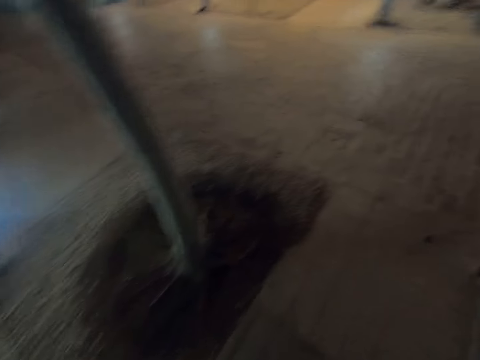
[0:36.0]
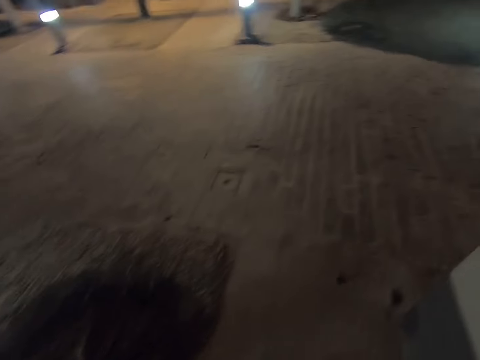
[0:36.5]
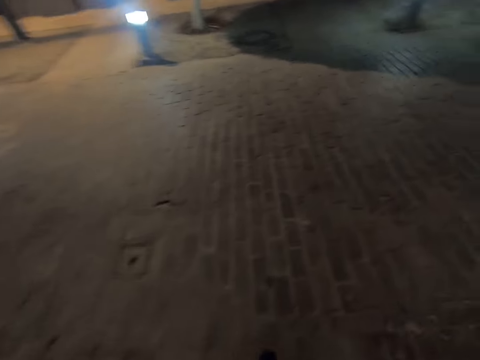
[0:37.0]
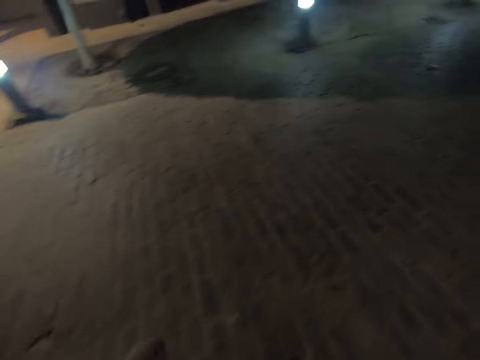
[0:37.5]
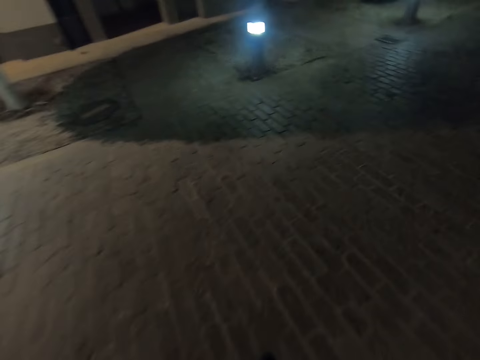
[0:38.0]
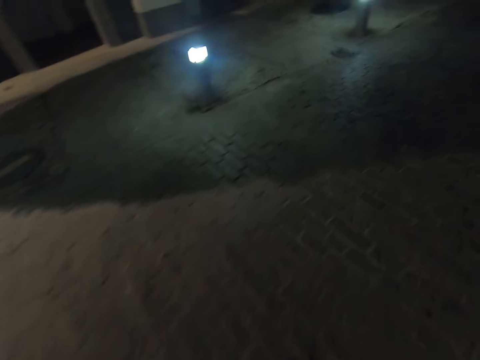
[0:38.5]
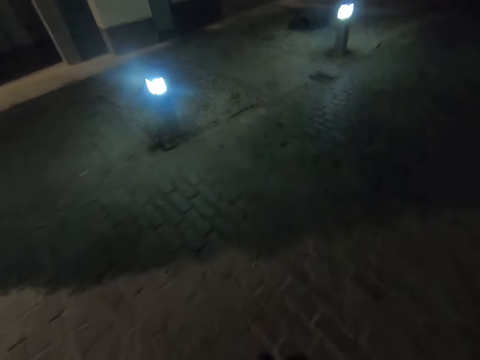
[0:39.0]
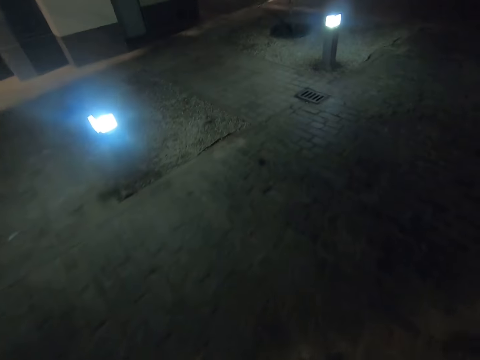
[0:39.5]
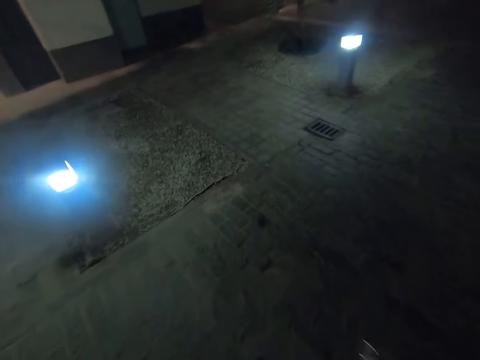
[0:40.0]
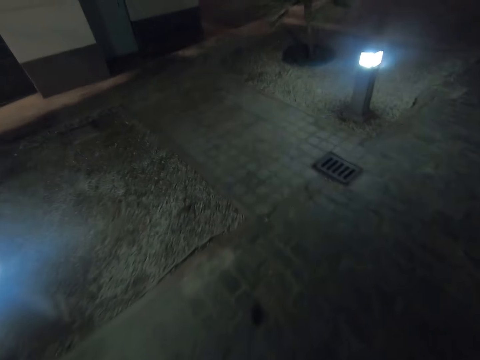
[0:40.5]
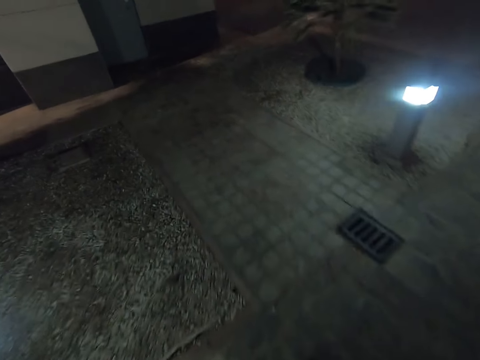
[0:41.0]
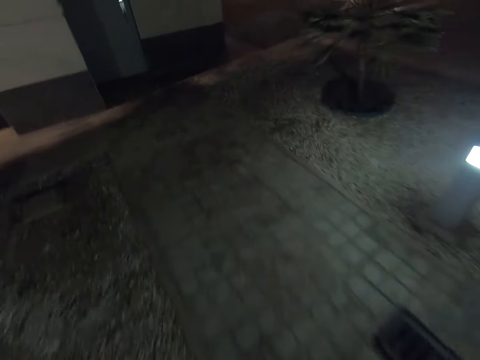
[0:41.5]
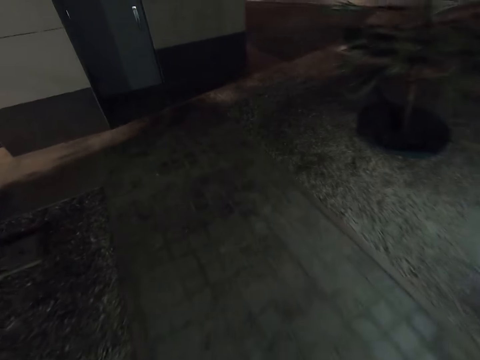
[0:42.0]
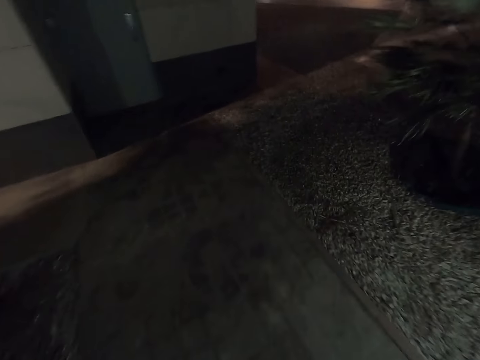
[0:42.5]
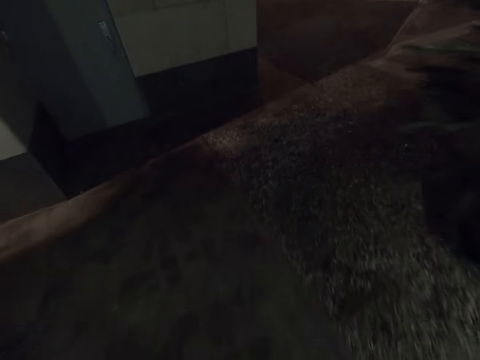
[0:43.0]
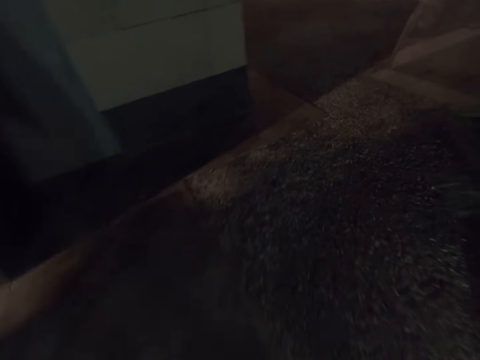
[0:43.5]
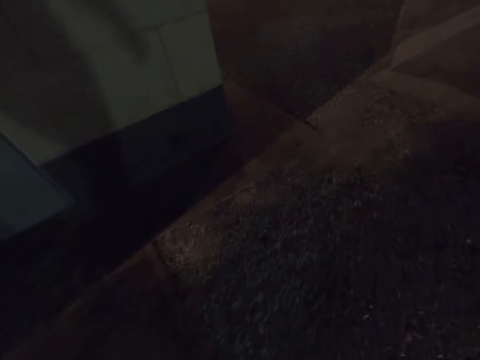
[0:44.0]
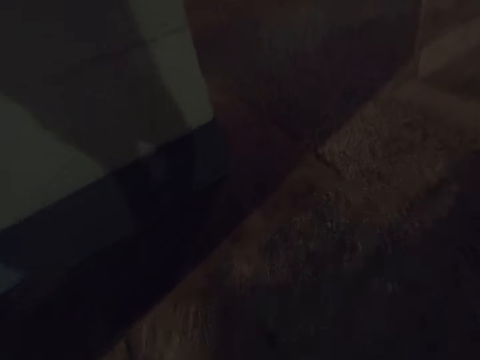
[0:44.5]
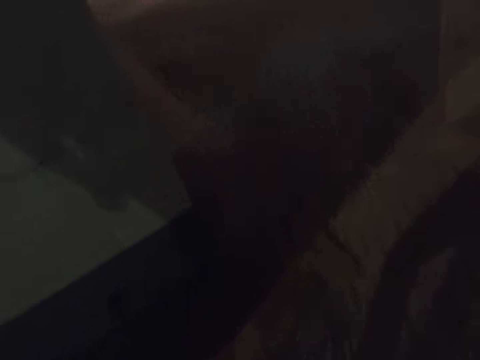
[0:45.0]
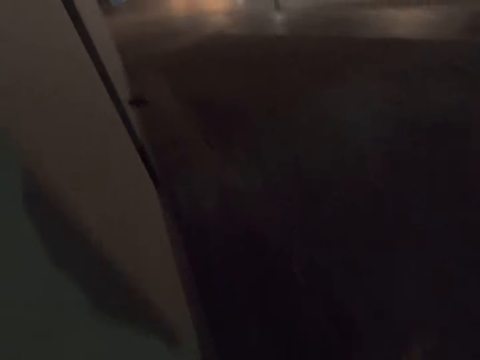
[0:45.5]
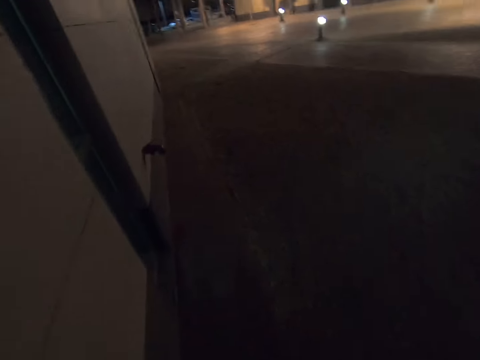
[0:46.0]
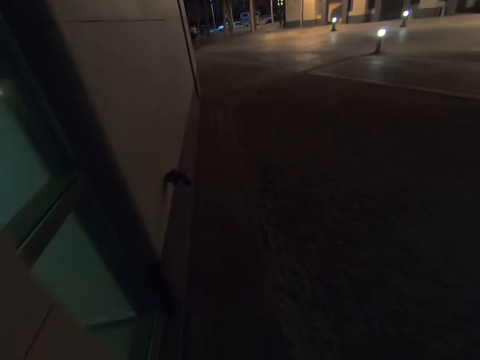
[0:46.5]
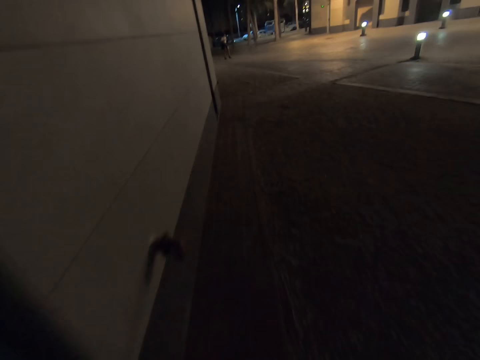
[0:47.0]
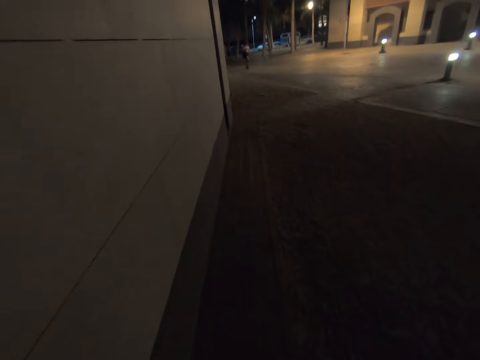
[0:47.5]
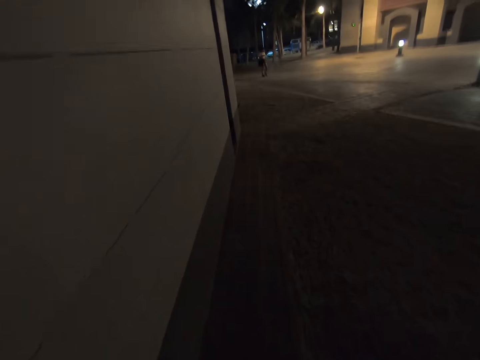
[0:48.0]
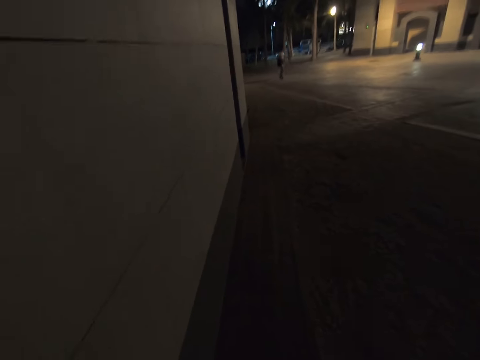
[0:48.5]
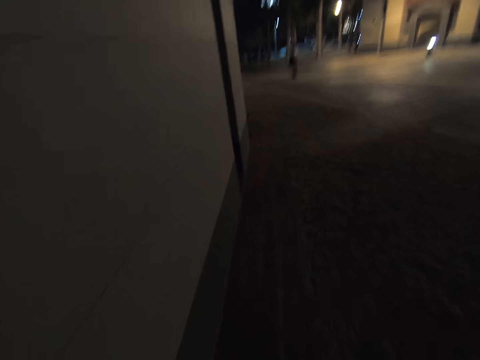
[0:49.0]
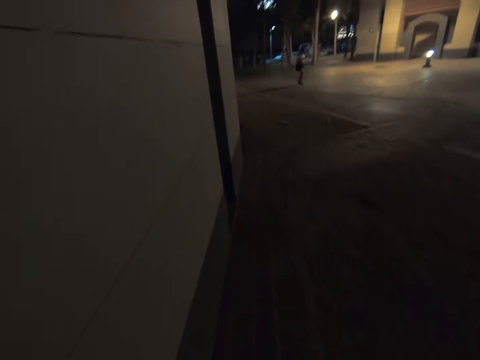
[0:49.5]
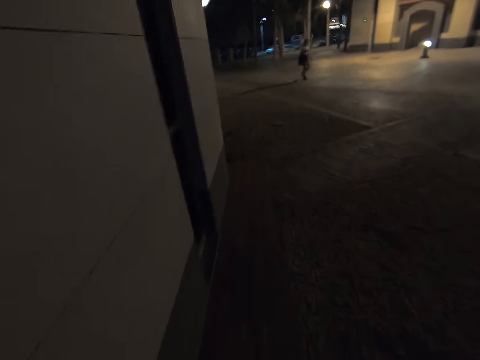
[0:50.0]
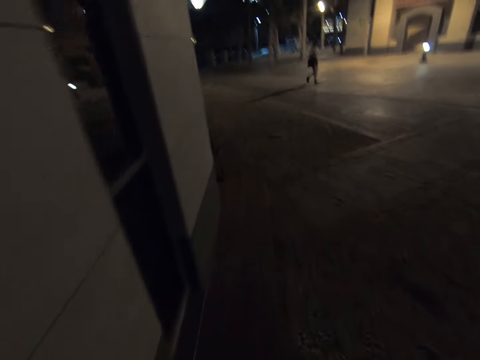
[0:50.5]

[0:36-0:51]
The camera wearer is leaving the house. They walk towards a street.

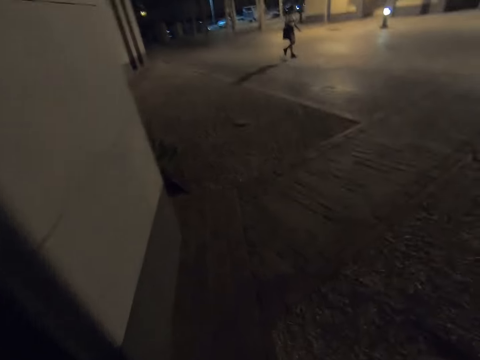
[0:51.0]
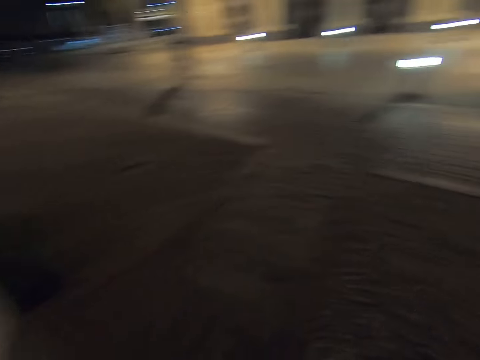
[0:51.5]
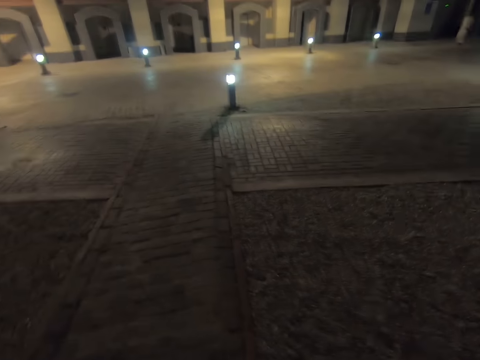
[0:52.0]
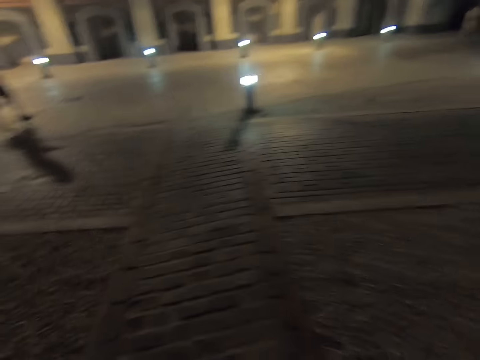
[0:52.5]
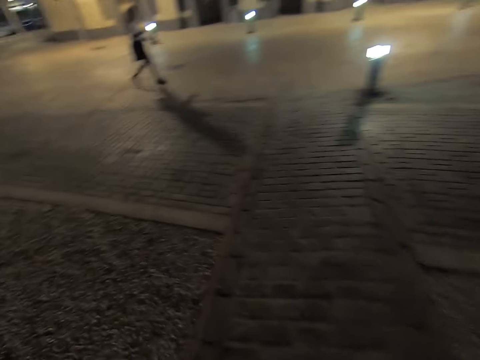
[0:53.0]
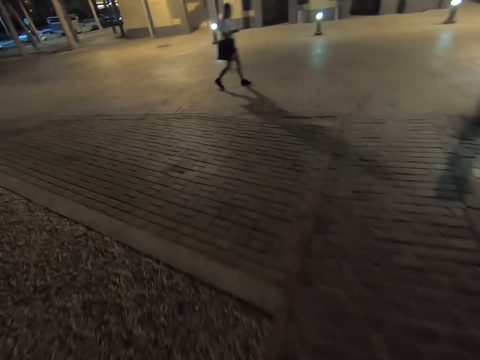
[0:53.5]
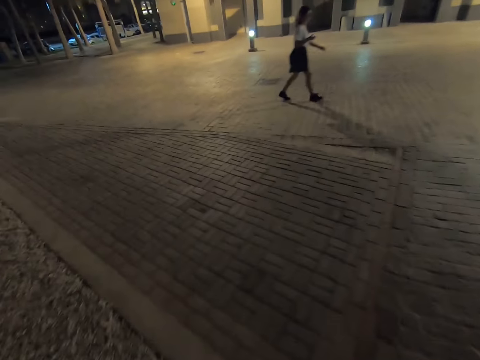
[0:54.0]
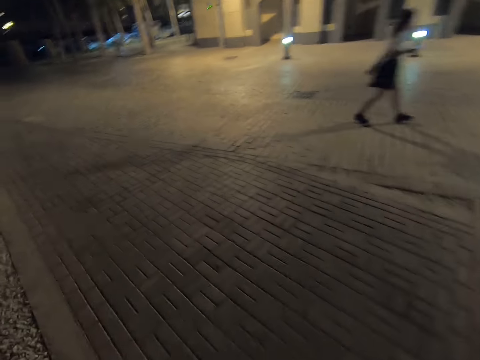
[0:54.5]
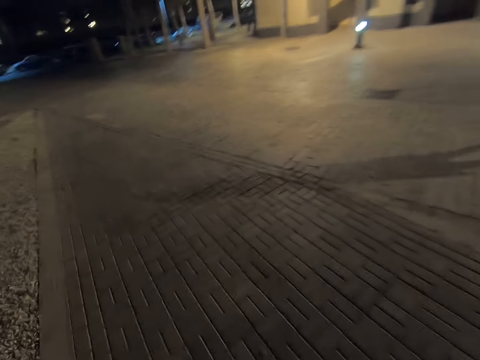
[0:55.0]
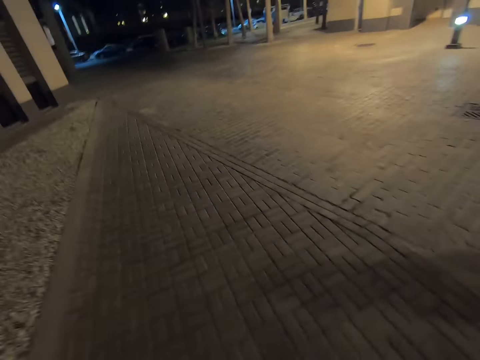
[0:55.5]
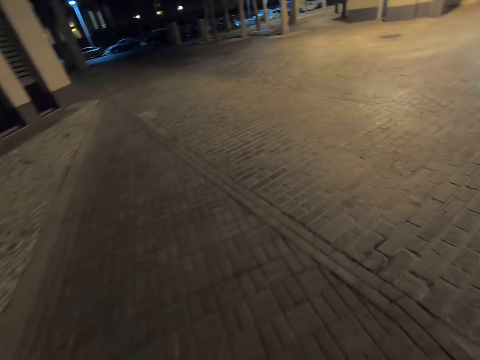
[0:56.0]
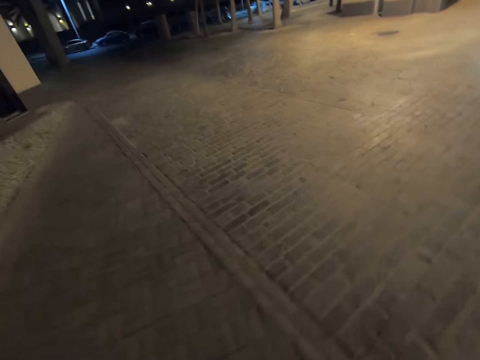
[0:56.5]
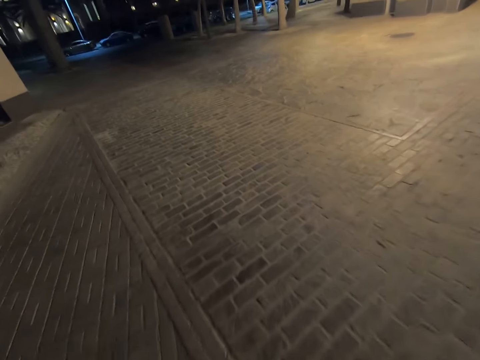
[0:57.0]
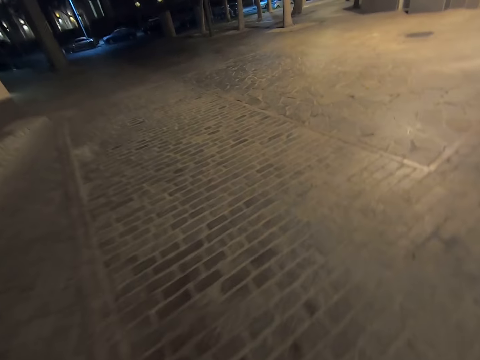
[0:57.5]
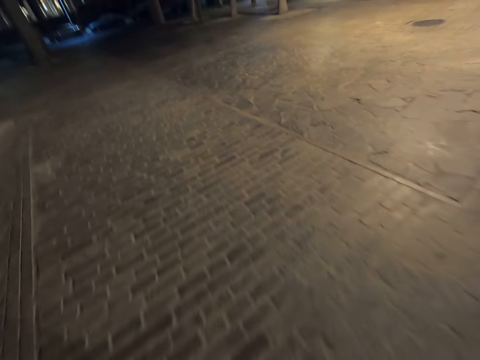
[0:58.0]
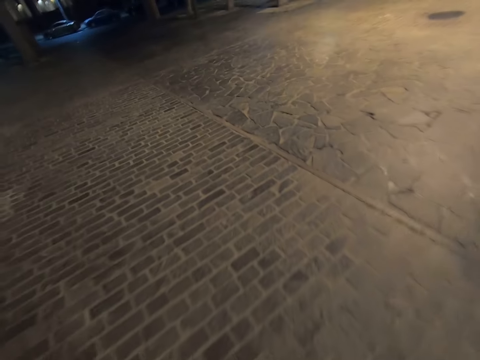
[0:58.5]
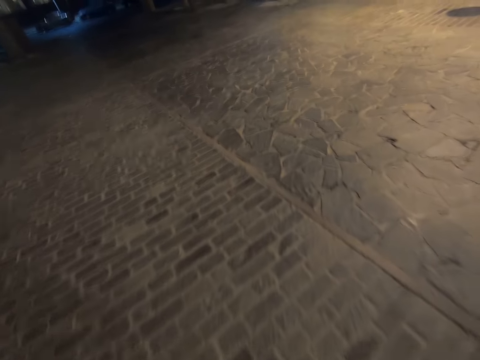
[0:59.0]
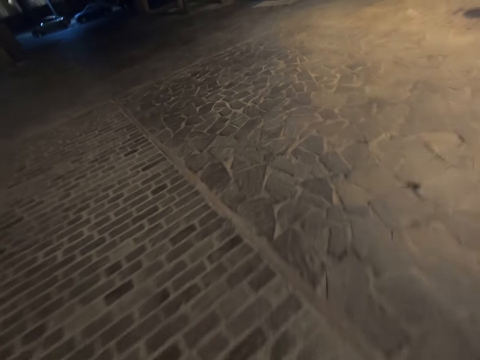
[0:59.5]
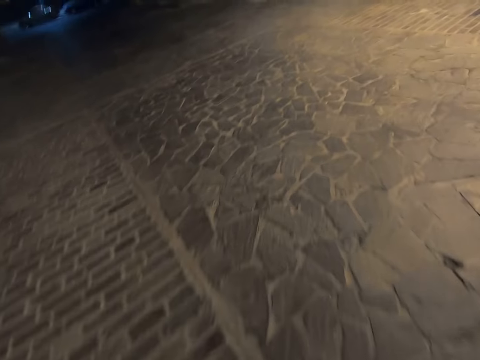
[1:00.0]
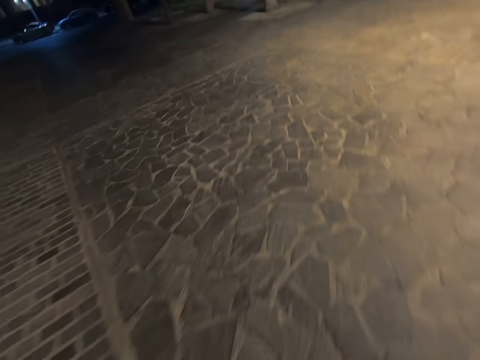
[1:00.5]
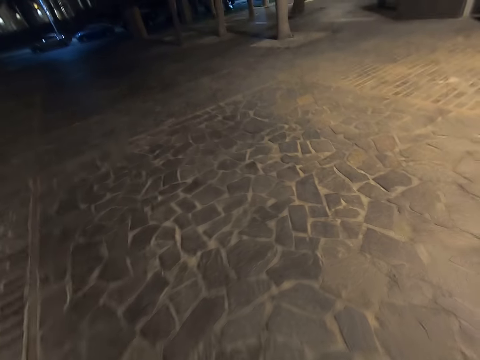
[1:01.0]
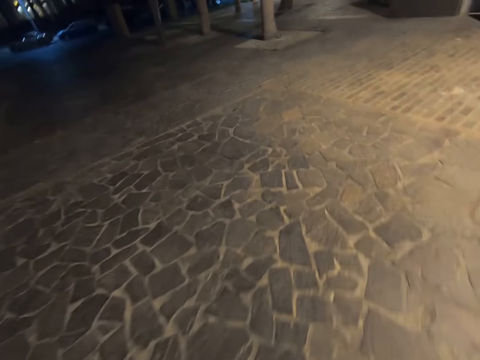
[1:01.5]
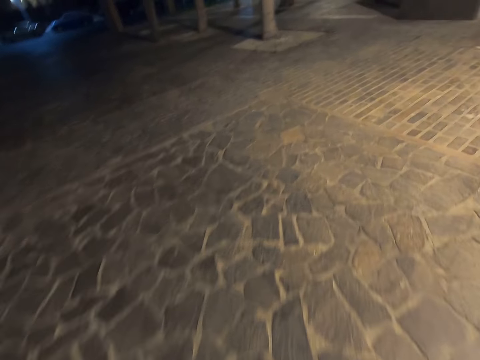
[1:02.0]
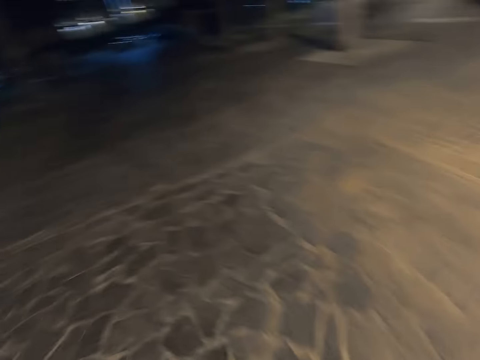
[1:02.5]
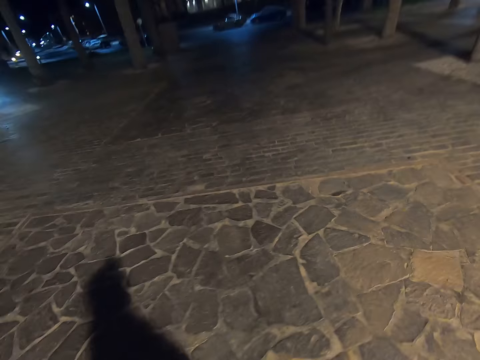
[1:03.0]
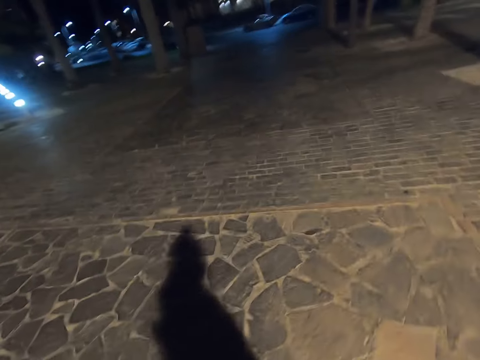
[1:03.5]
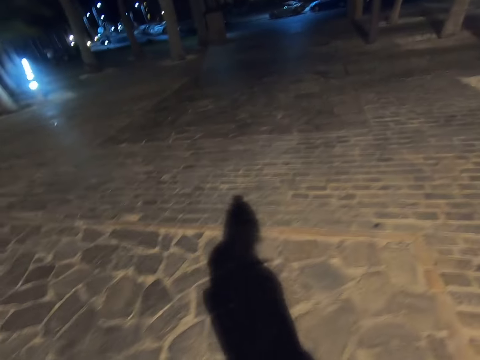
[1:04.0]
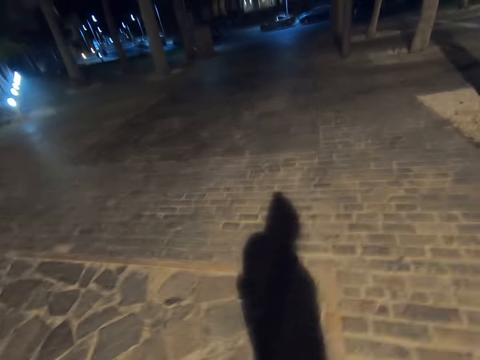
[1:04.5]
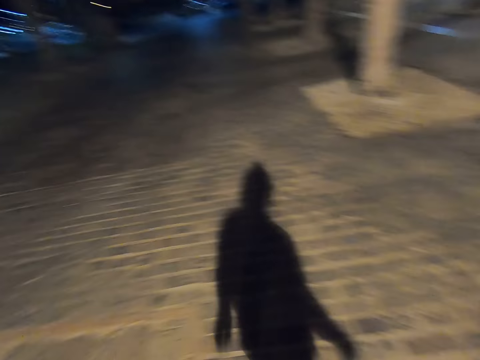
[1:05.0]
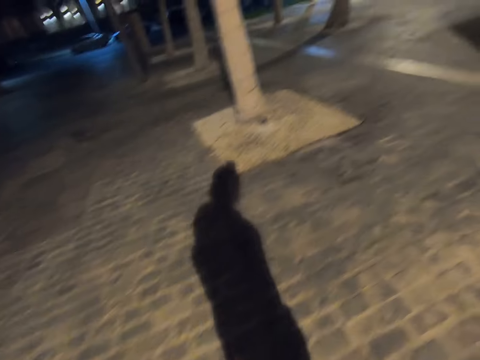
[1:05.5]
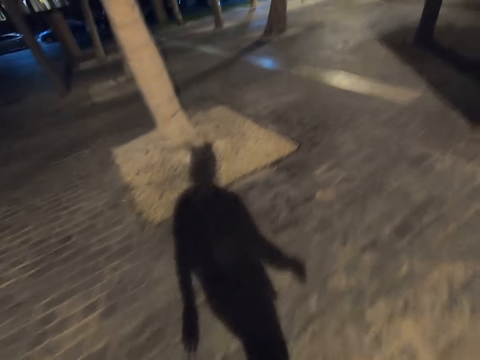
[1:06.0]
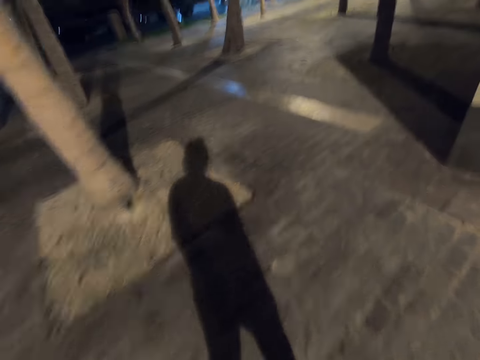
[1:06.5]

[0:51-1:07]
A woman walks past. The camera wearer is walking in the street. They walk towards the street.
